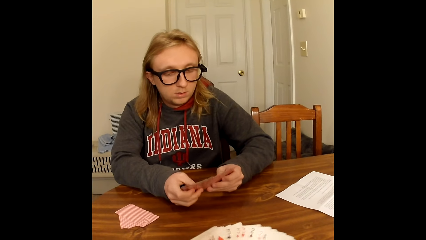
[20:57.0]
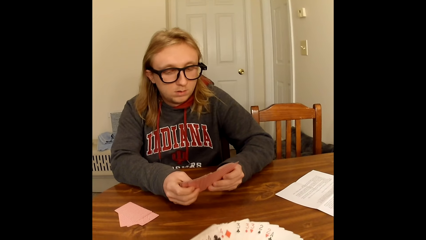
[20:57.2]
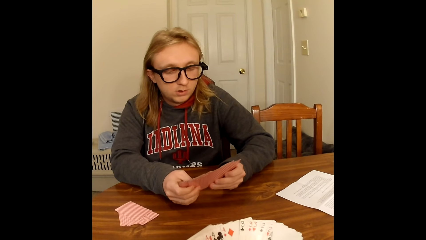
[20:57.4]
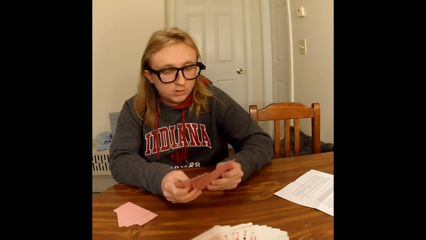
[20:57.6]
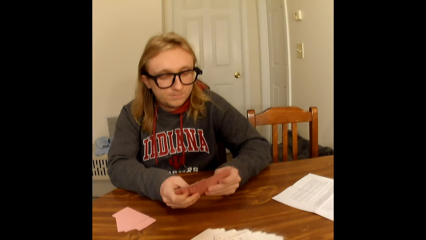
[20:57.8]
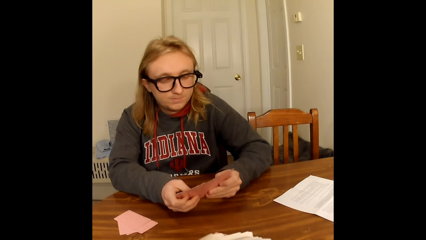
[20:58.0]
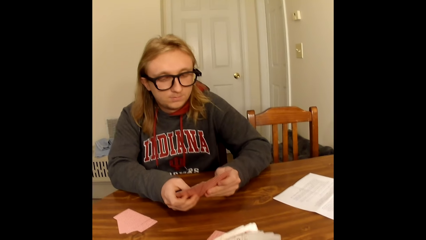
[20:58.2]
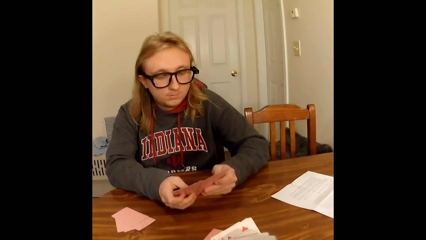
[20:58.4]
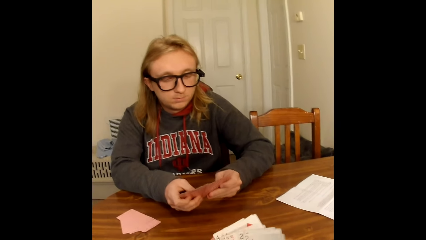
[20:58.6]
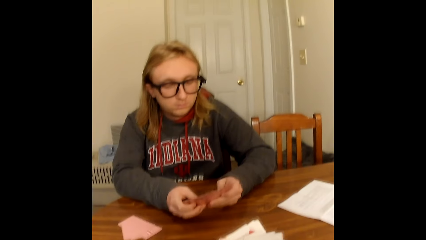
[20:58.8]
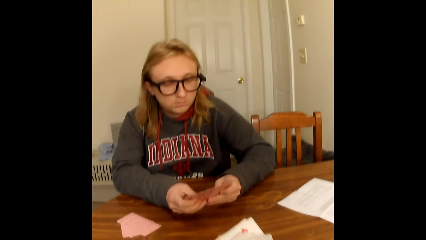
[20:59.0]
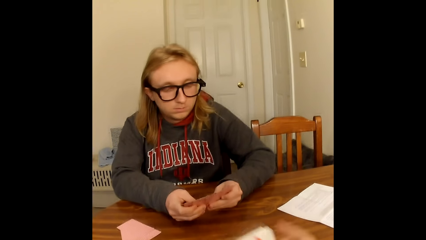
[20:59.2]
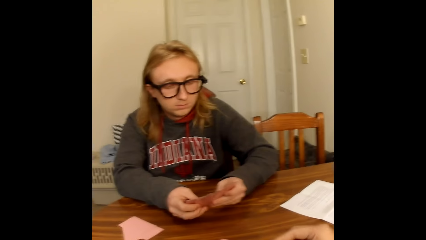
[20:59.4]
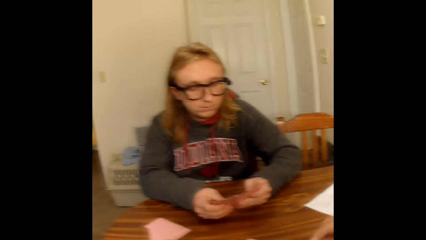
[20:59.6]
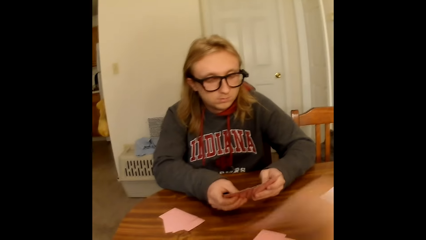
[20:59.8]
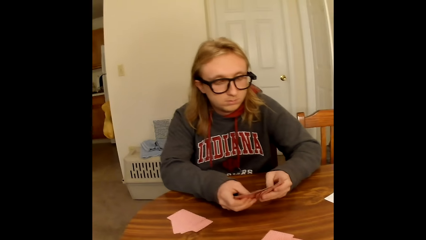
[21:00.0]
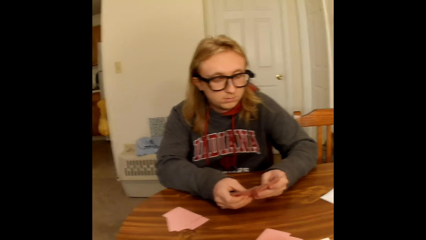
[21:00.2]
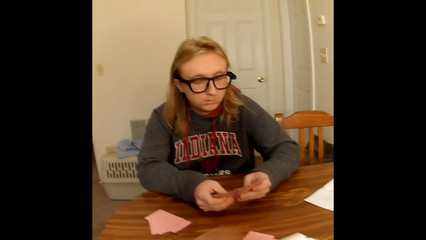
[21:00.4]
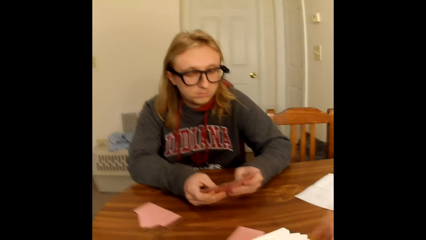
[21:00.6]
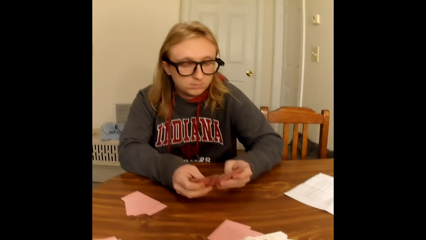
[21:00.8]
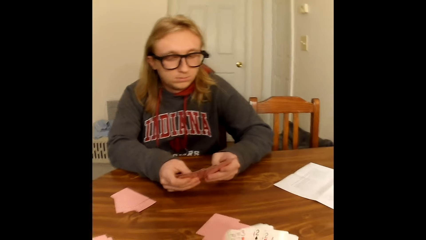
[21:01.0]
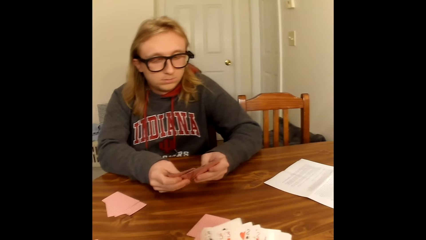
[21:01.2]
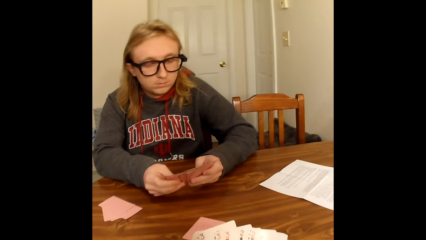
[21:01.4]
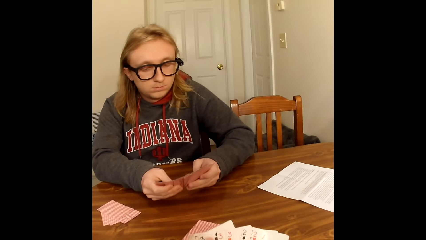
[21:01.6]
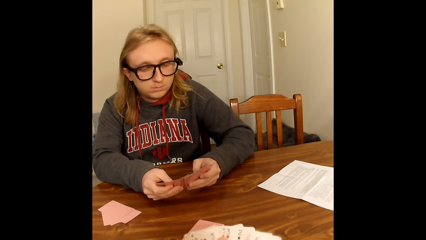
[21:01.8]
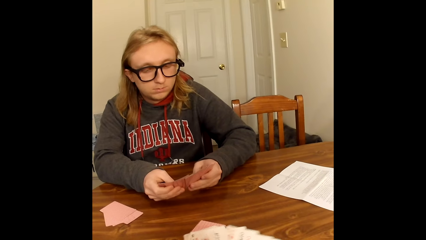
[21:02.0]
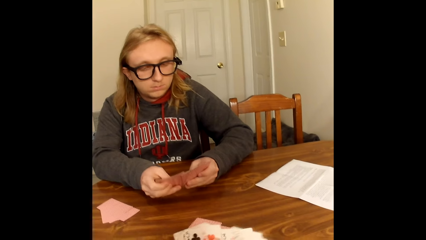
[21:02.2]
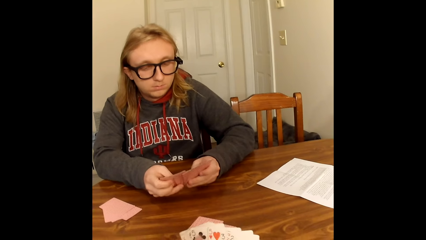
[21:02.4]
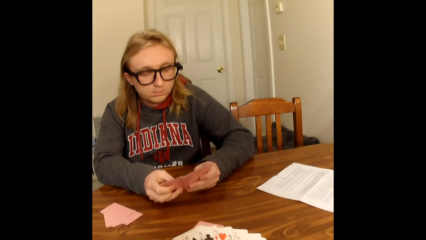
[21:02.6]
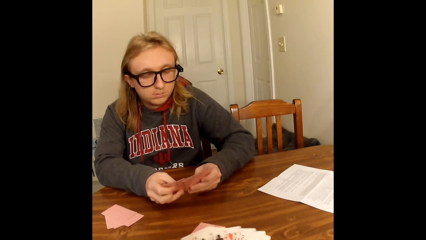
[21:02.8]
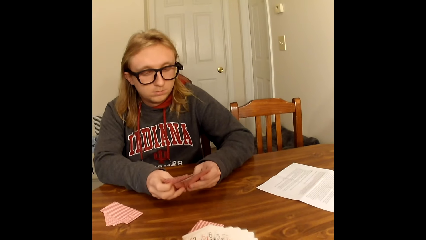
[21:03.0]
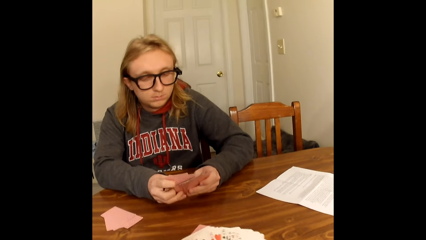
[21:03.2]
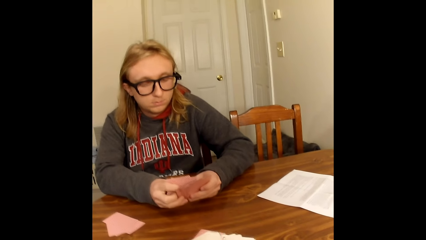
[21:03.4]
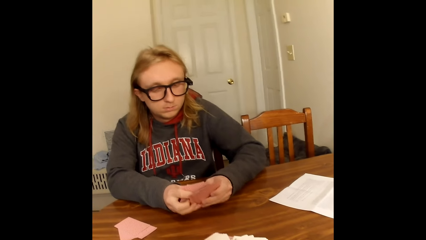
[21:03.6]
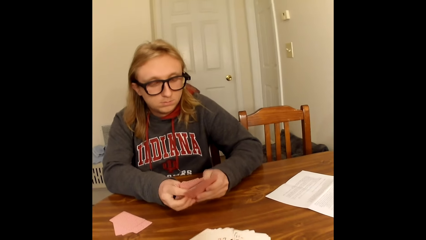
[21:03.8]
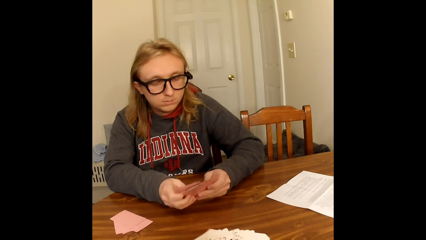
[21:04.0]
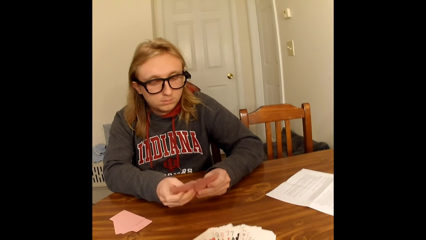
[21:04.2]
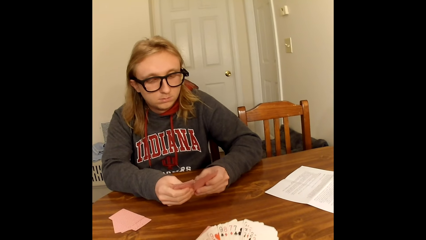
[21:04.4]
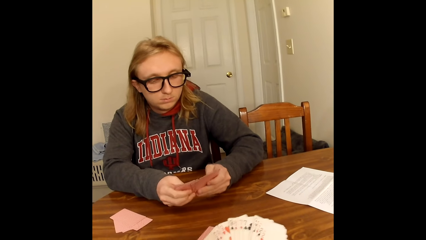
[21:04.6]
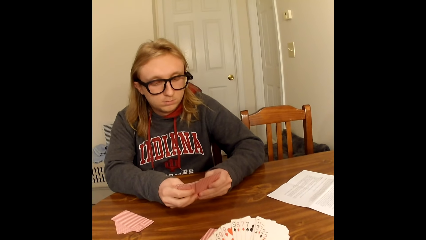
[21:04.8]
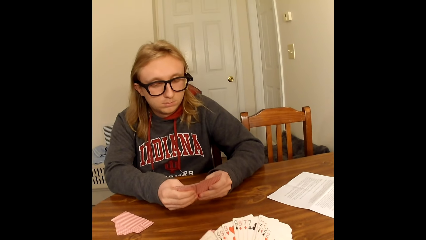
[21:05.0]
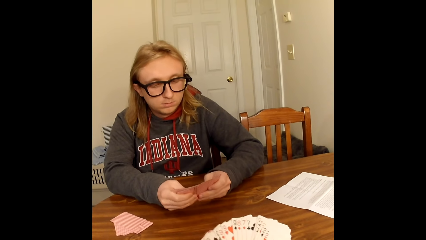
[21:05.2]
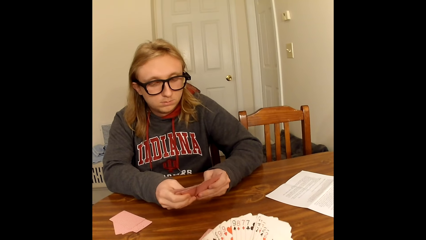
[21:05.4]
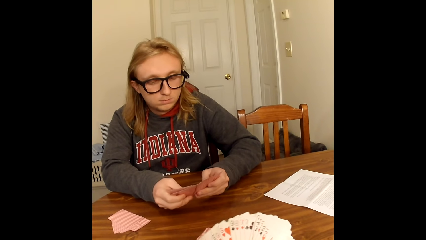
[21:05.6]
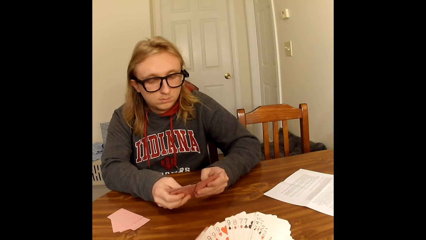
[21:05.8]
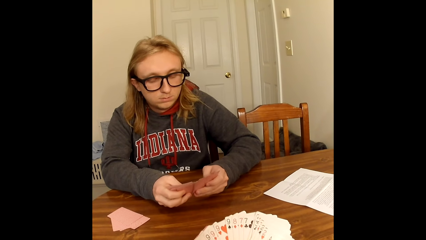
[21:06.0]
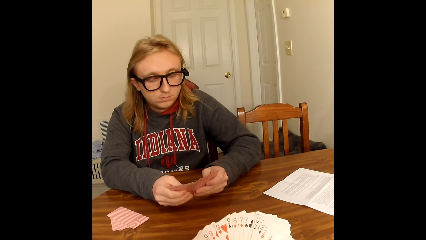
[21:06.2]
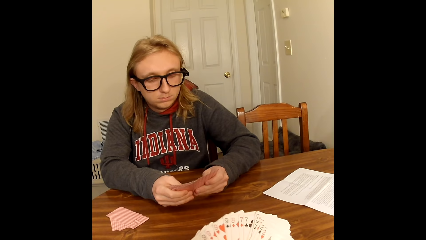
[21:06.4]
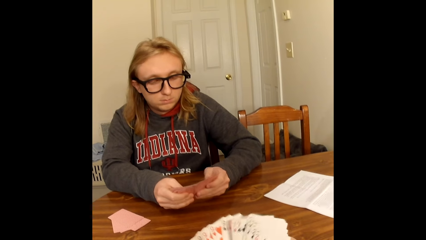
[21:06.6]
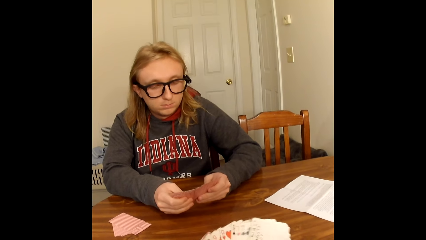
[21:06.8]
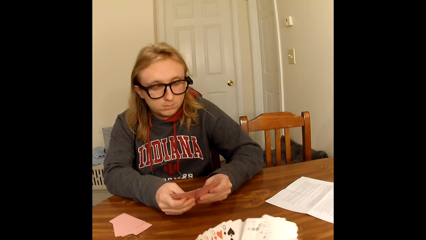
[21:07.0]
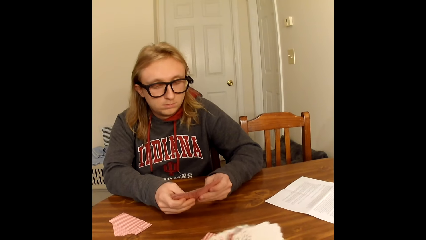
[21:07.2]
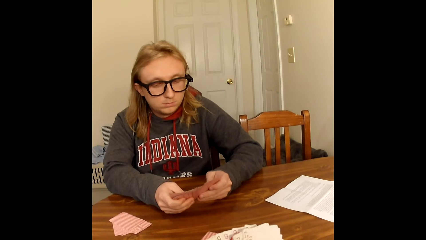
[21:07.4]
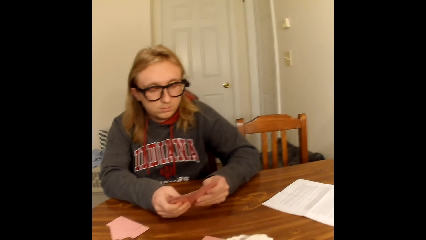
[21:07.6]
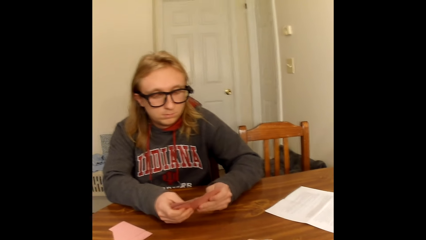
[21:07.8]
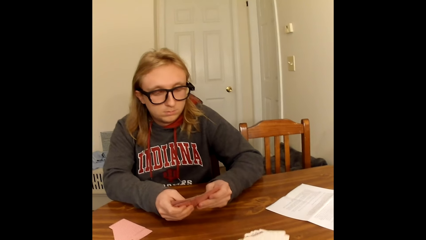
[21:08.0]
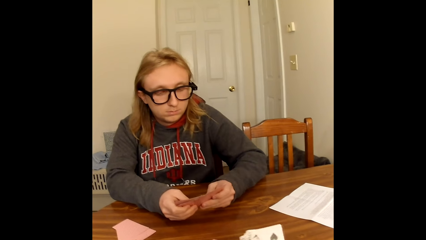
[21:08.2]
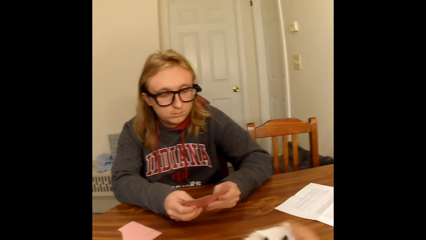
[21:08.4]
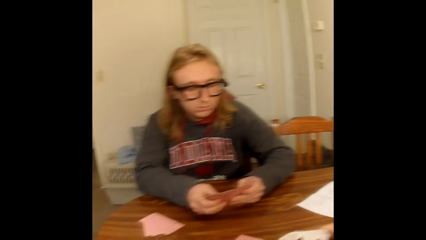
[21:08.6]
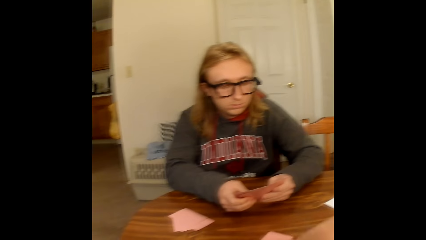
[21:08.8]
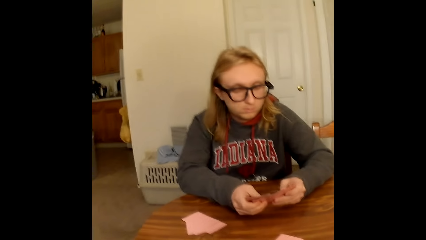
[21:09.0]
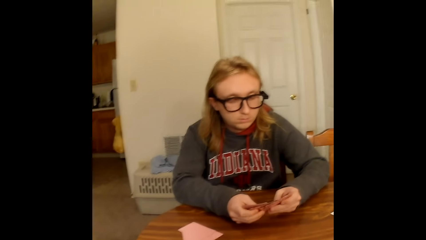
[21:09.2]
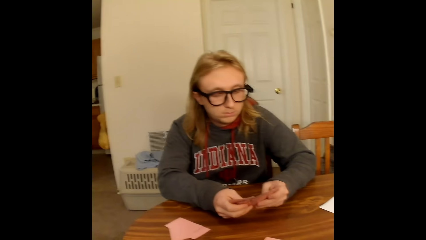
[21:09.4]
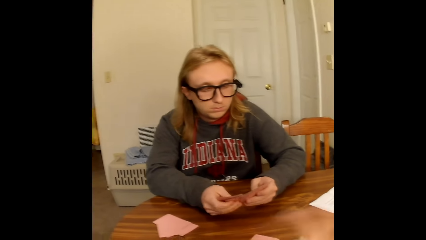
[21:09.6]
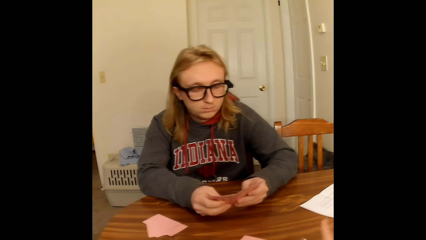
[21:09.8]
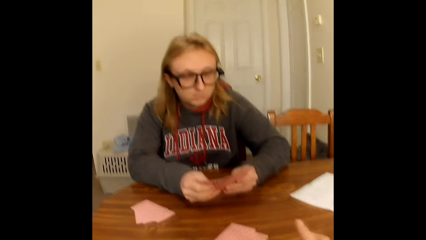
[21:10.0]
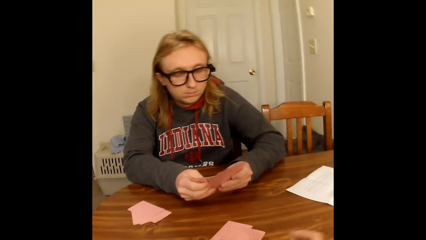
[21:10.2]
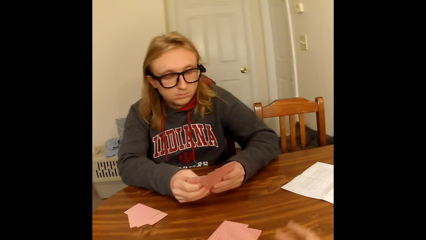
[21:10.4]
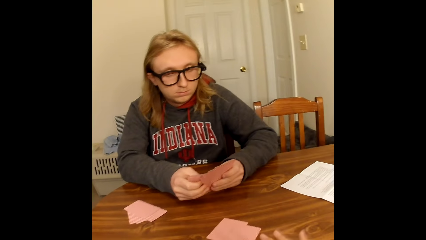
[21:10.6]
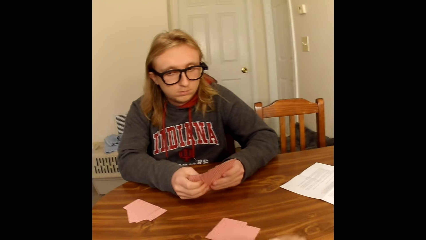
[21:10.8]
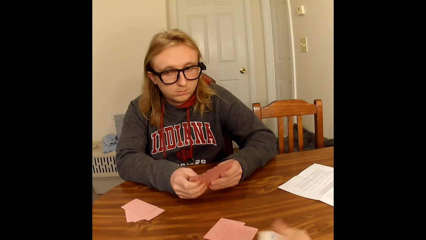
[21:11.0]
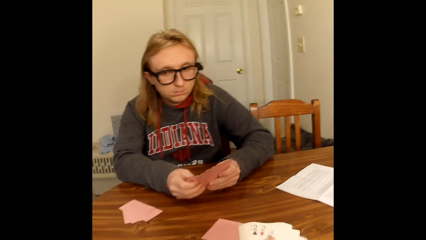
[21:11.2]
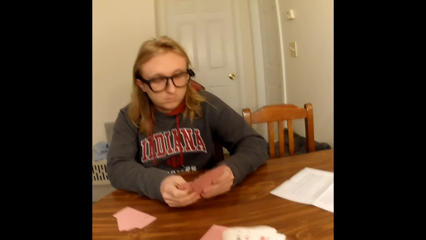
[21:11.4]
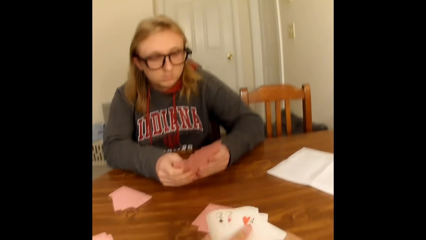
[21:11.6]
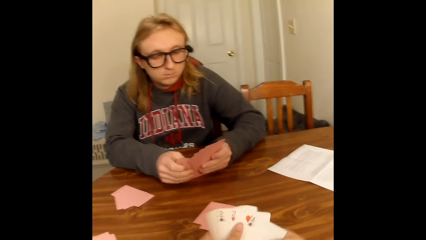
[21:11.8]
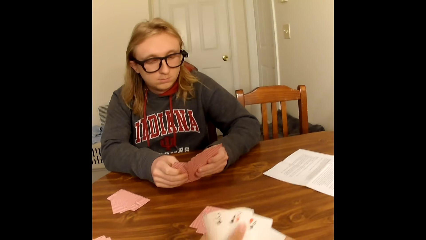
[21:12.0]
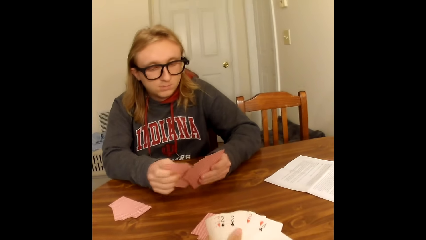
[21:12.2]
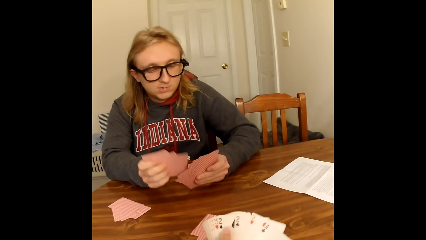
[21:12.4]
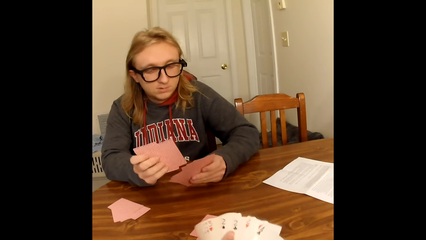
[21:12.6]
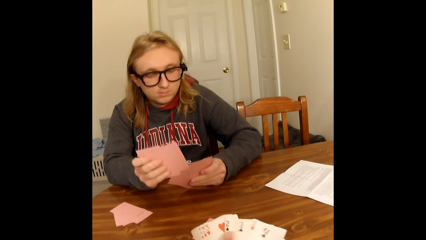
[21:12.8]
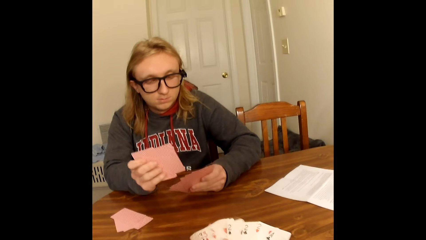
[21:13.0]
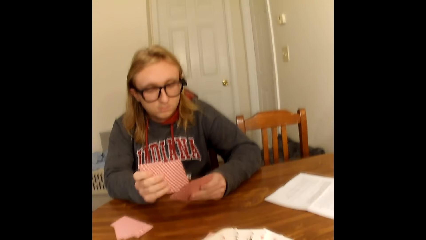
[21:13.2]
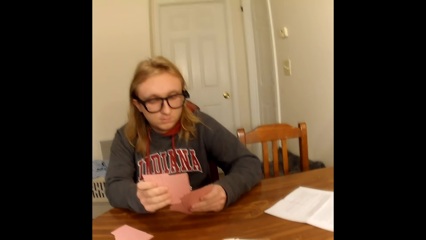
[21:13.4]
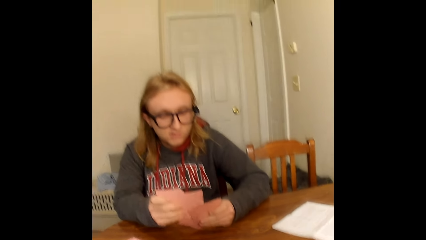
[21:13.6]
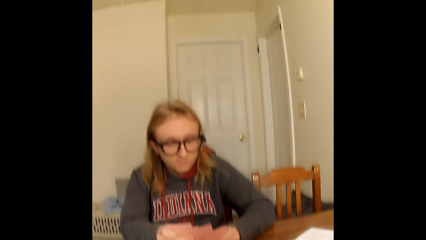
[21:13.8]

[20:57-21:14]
The camera wearer picks up the card. They put the cards on the table. They look at the cards. They pick up the card. They put the card on the table. A man looks at the cards. The camera wearer arranges the cards. The man arranges the cards.
